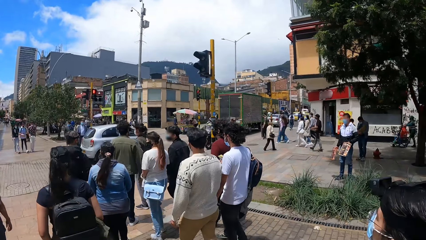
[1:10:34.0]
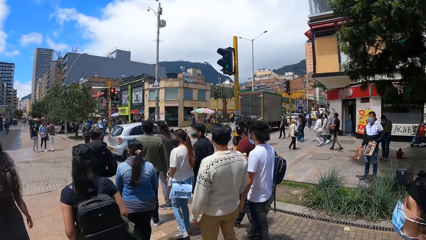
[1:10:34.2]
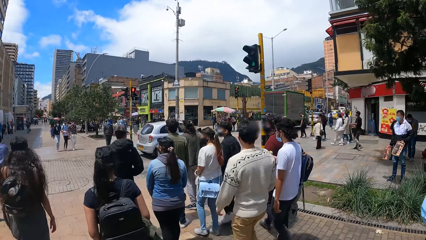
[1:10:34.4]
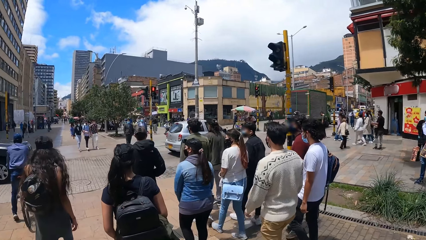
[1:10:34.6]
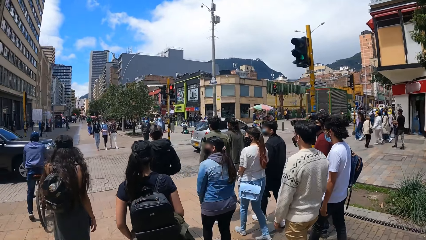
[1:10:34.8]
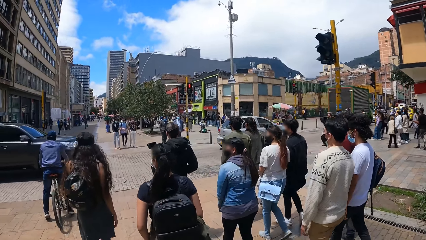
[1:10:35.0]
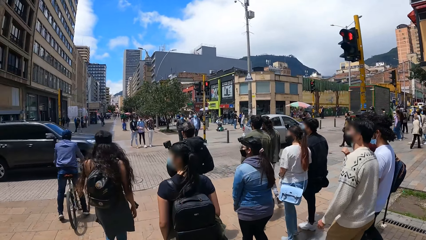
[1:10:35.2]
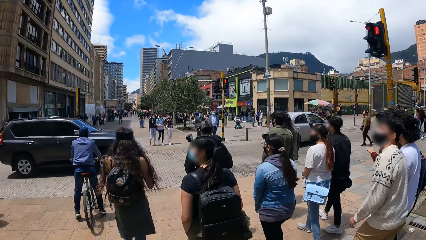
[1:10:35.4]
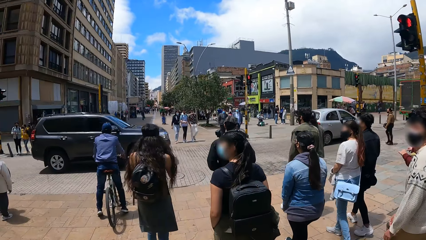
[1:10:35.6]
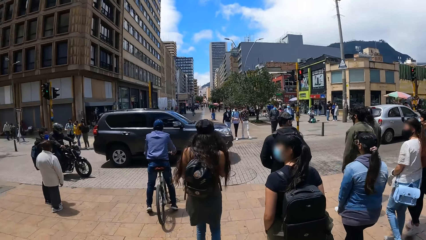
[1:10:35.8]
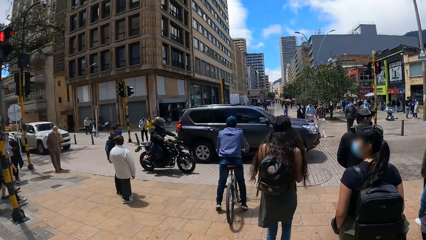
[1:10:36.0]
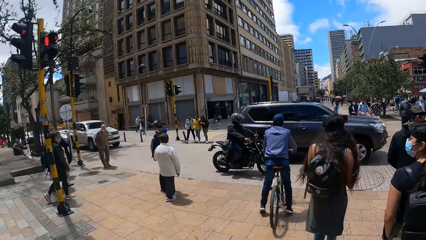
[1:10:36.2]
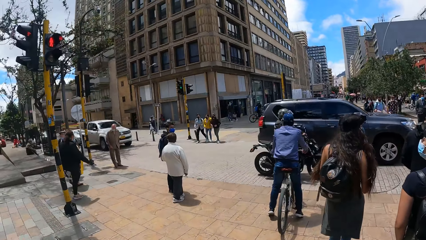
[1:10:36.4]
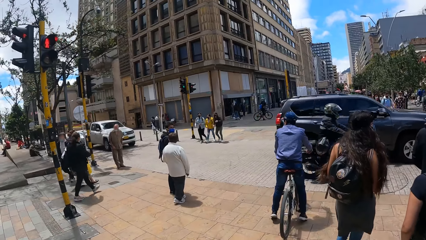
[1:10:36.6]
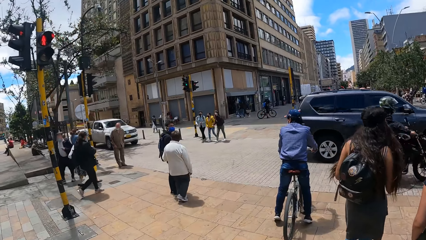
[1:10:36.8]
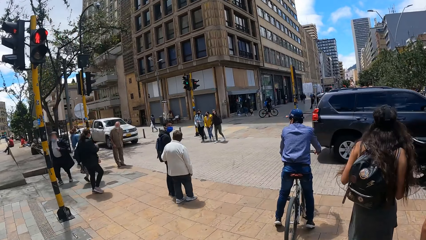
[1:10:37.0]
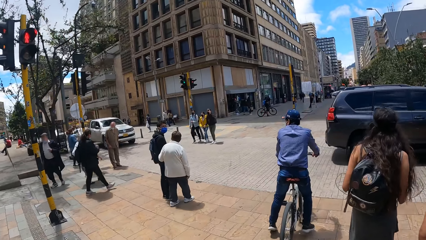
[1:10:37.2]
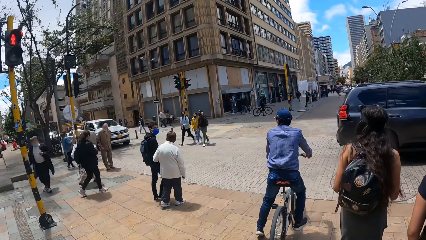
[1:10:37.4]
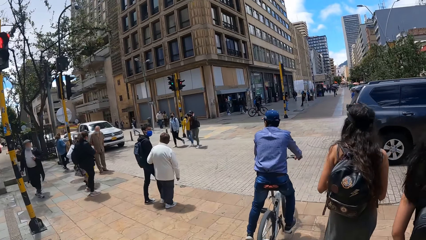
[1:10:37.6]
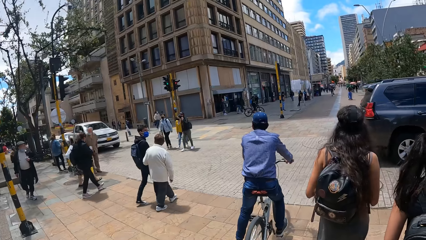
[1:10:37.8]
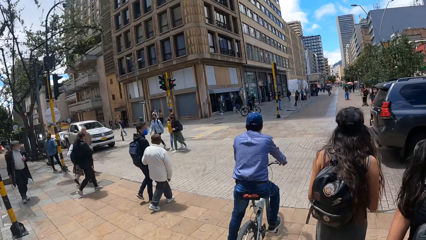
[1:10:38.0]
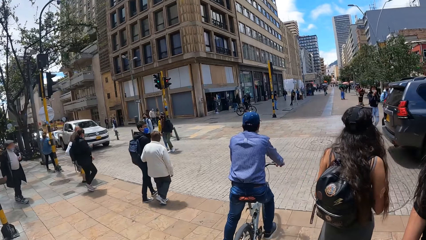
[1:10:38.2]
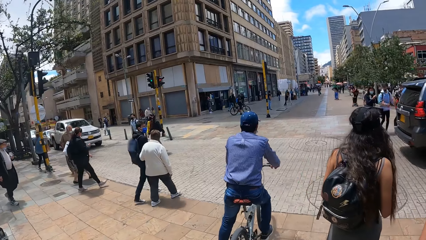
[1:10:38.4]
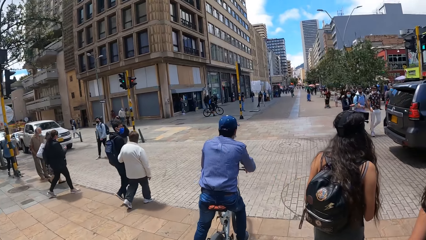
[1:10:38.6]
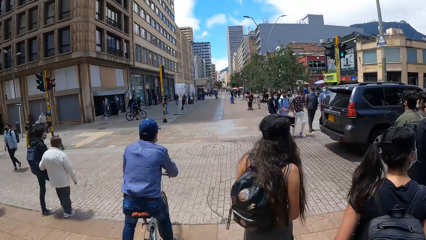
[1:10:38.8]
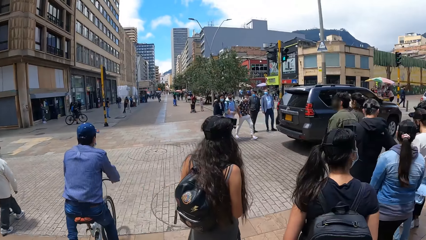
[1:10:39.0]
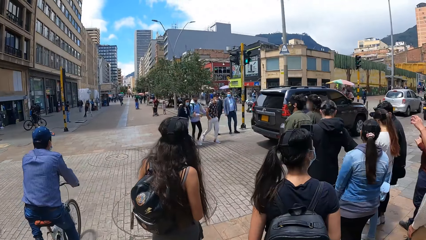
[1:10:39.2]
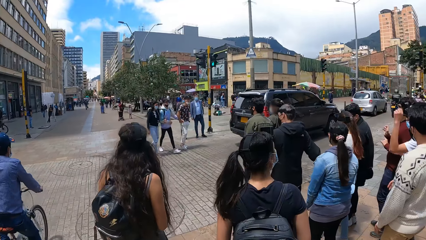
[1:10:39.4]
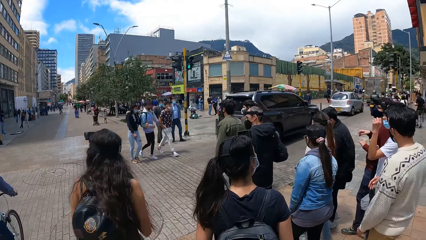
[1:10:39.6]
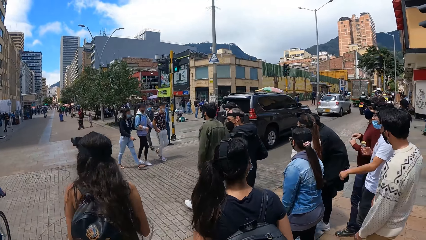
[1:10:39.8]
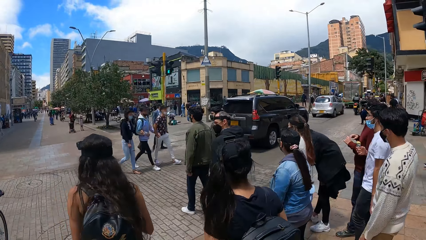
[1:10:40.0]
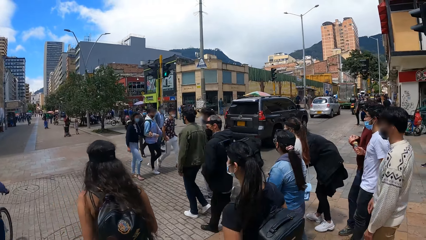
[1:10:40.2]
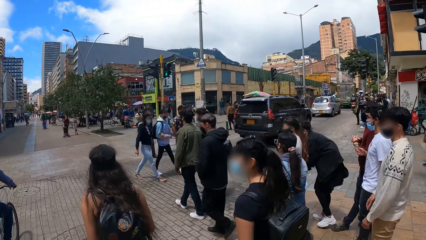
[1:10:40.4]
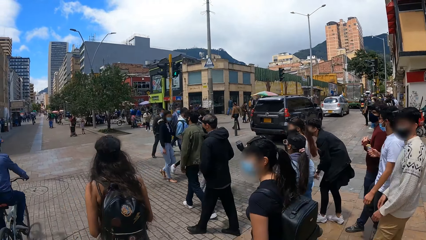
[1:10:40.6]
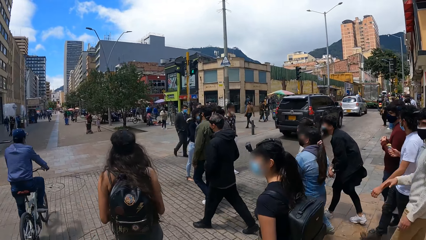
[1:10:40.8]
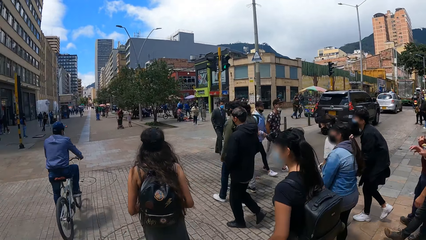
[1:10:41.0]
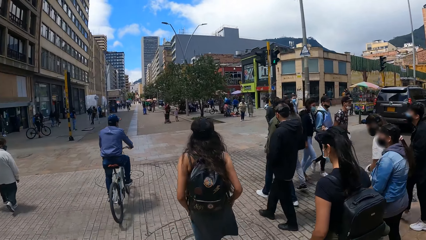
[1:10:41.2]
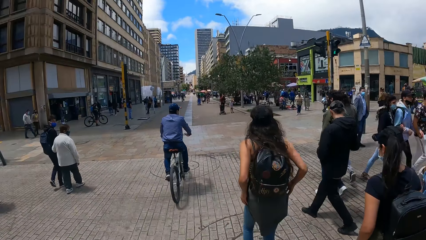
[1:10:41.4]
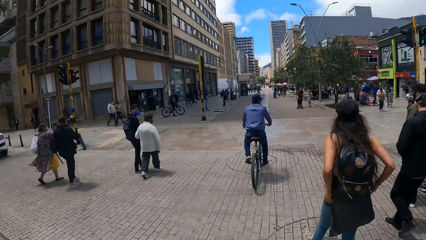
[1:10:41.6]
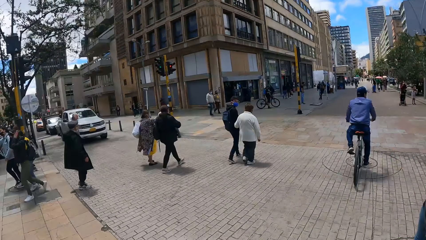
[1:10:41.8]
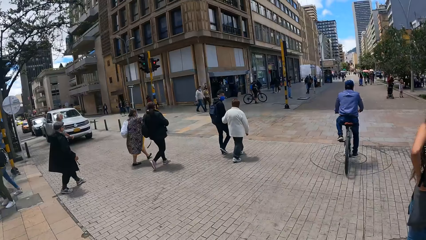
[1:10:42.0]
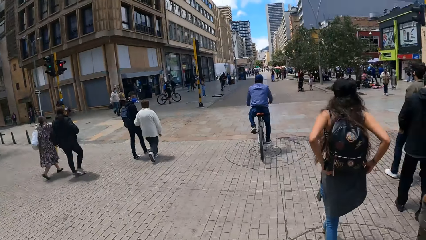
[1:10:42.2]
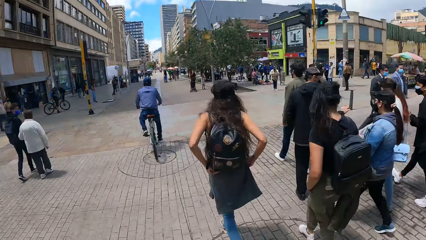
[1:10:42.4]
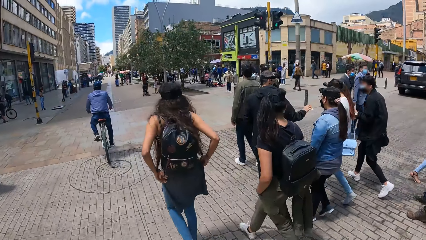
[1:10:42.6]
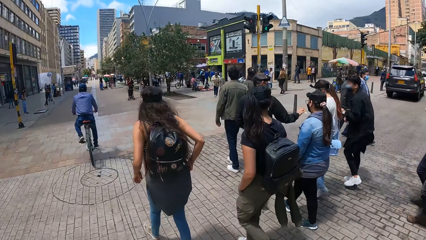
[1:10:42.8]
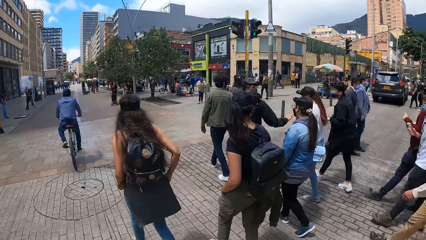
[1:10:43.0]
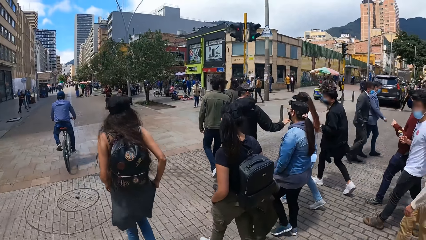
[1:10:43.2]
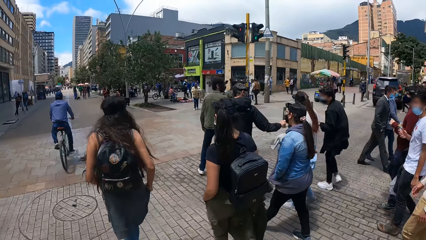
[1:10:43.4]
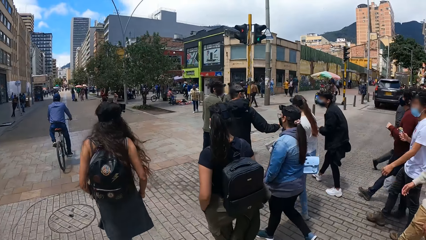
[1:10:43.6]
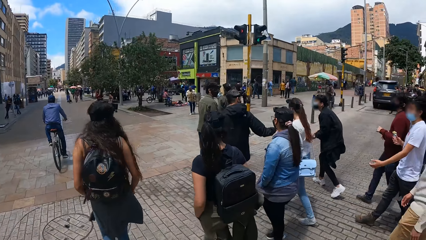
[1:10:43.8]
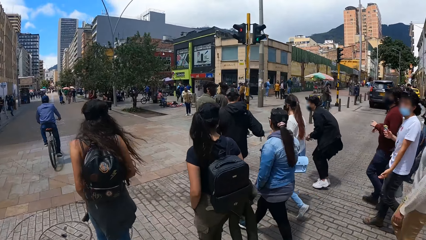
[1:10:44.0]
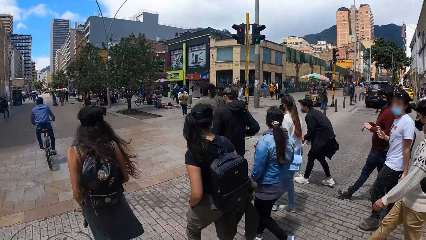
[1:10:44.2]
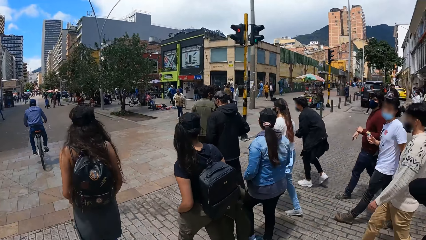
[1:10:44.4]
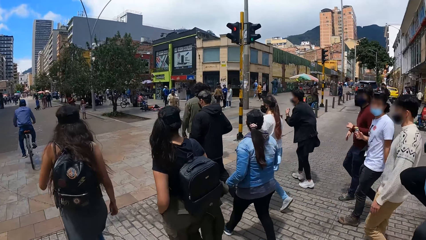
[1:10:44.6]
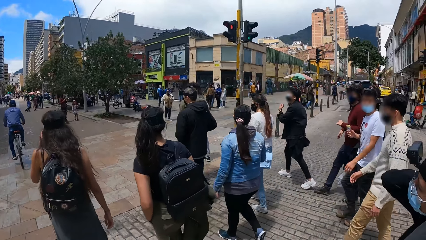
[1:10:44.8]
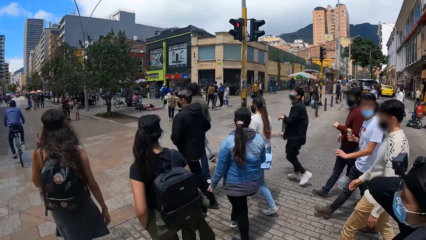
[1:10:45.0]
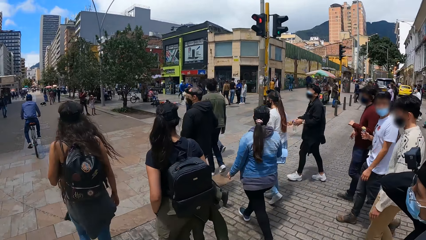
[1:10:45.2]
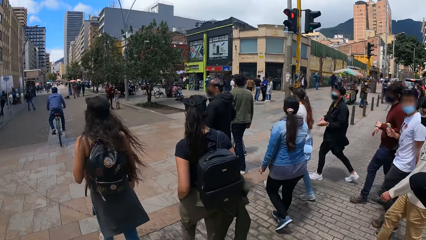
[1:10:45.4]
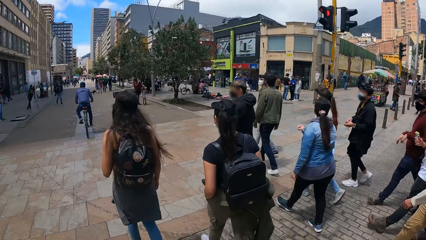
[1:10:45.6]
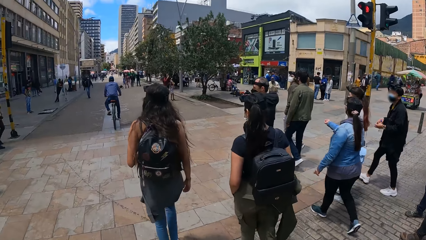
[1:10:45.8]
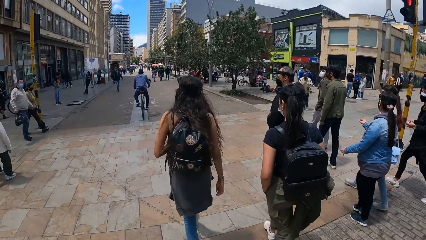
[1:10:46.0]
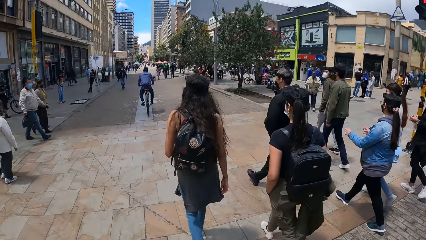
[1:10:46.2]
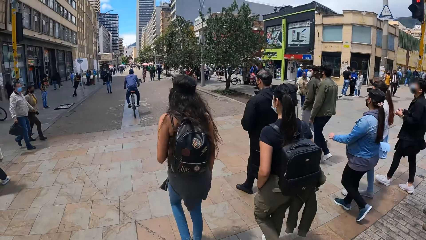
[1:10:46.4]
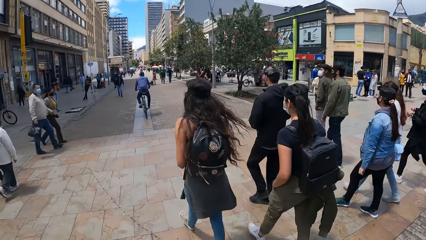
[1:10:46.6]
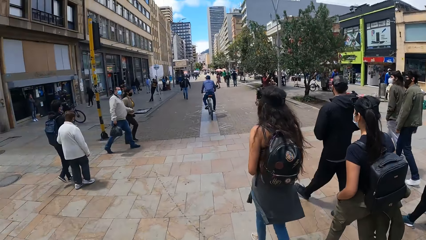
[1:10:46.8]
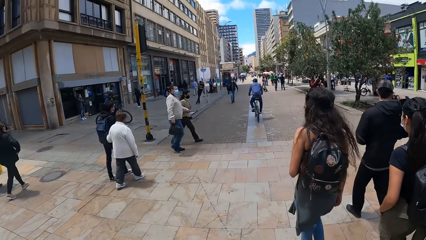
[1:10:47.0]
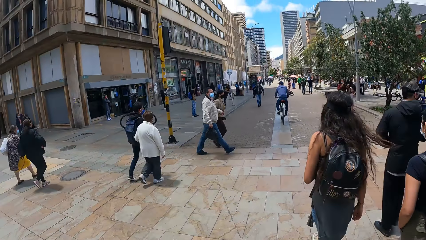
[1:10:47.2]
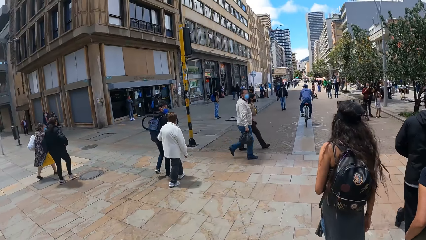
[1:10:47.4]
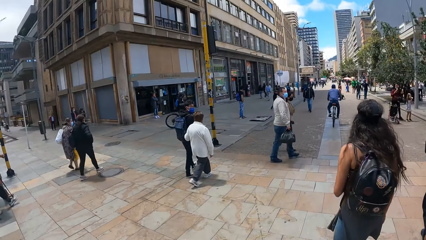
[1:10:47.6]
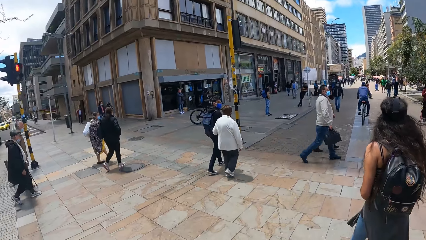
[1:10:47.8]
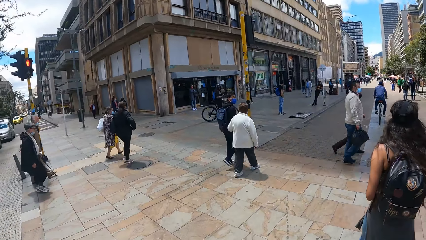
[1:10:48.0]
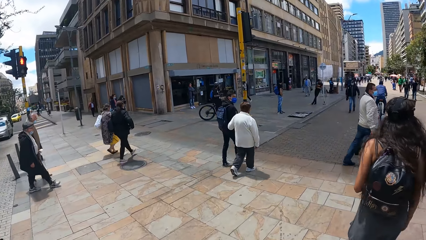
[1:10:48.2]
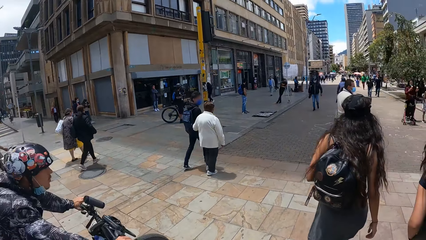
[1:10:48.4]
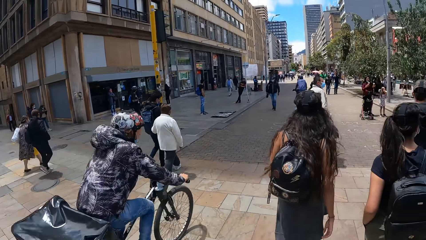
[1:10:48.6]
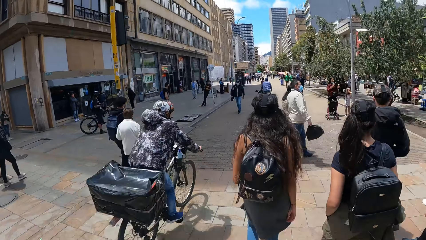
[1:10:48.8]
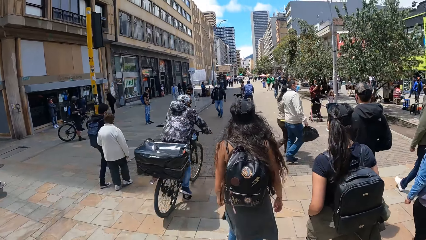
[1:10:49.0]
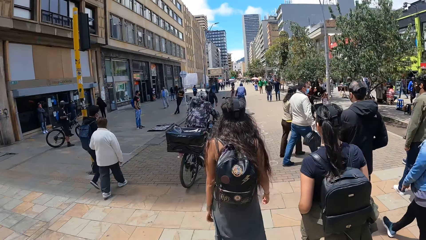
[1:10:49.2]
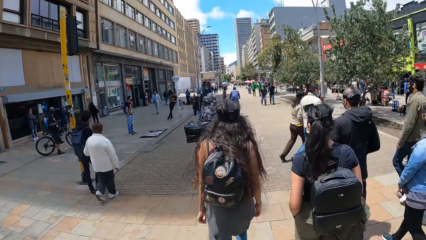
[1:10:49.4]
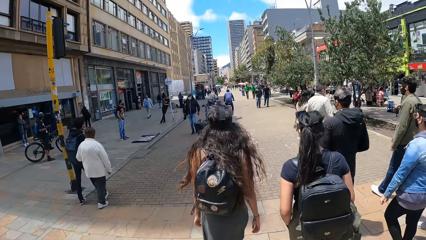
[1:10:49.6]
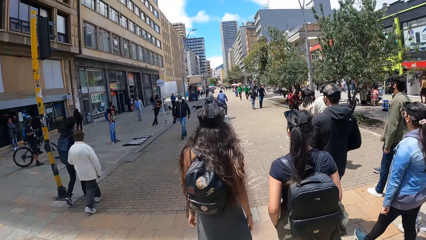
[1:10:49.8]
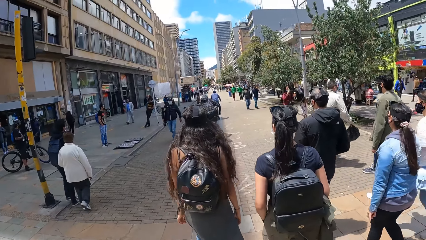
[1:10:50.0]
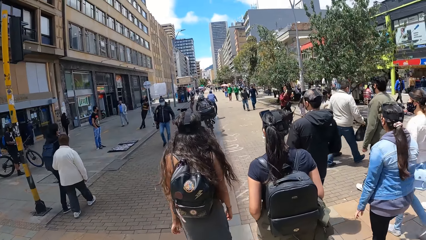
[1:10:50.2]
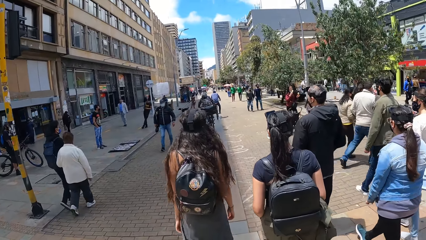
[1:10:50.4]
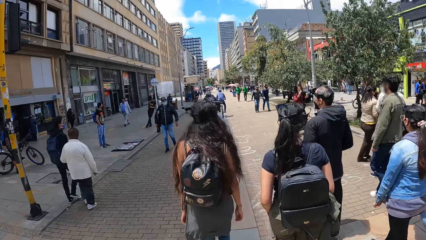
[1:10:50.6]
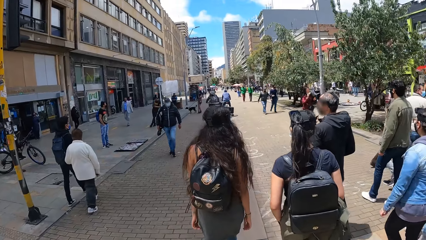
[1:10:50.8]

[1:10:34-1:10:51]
The camera wearer walks around.
